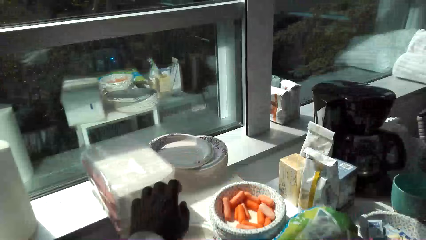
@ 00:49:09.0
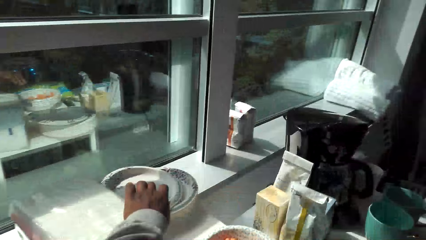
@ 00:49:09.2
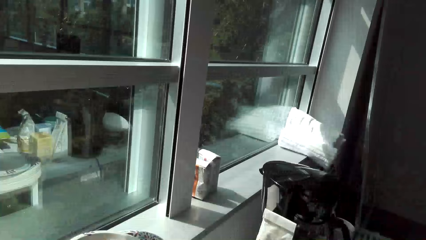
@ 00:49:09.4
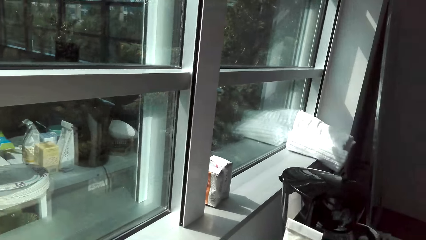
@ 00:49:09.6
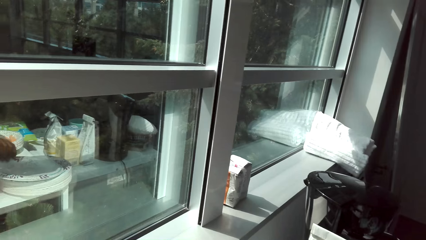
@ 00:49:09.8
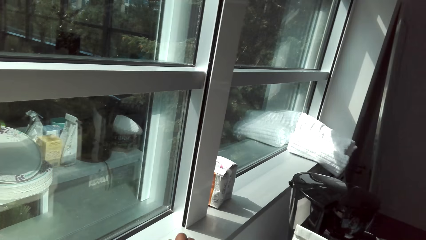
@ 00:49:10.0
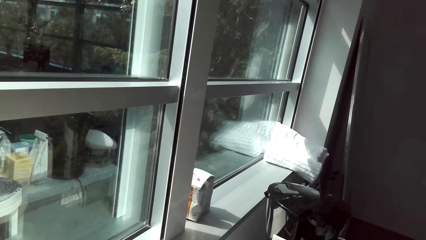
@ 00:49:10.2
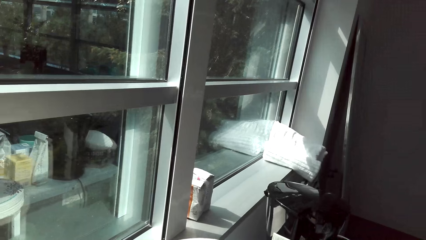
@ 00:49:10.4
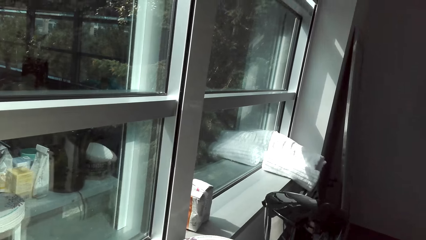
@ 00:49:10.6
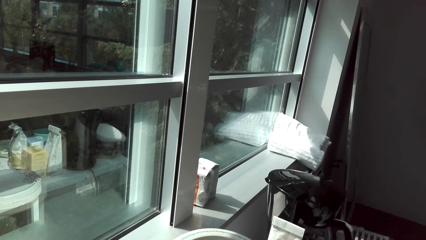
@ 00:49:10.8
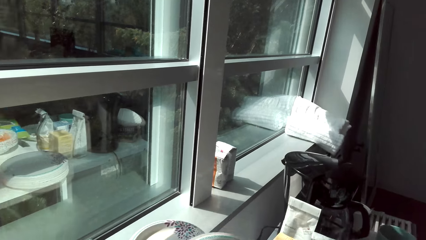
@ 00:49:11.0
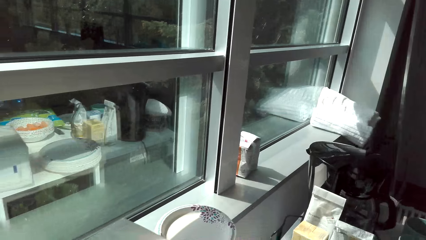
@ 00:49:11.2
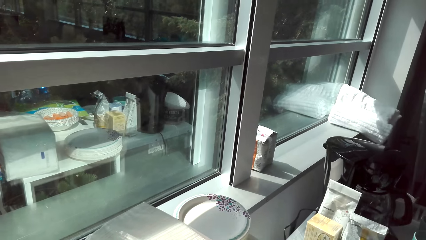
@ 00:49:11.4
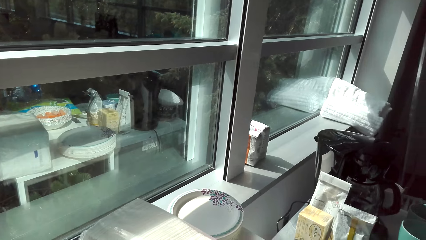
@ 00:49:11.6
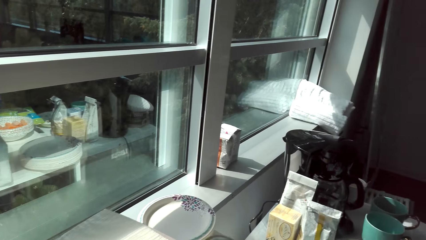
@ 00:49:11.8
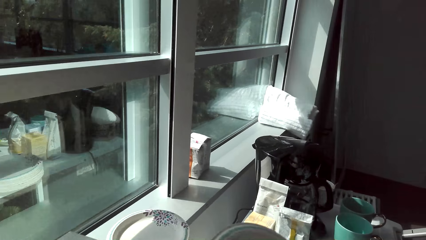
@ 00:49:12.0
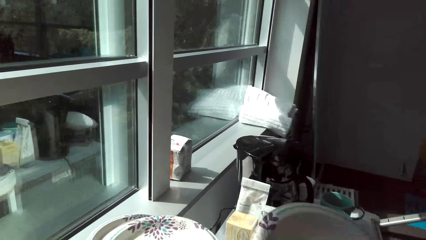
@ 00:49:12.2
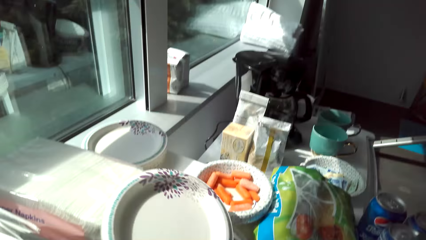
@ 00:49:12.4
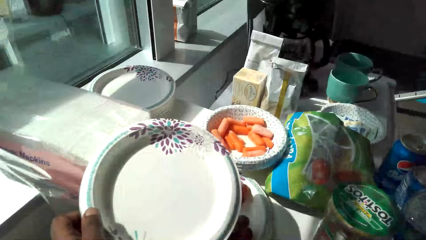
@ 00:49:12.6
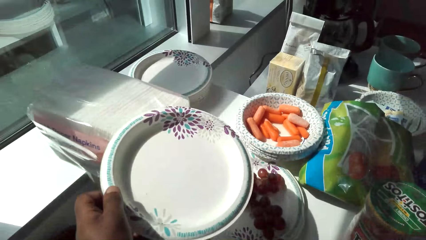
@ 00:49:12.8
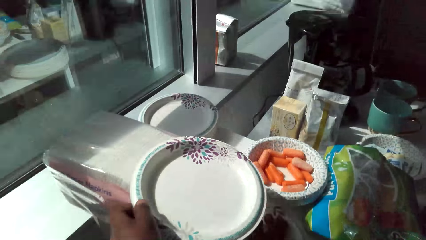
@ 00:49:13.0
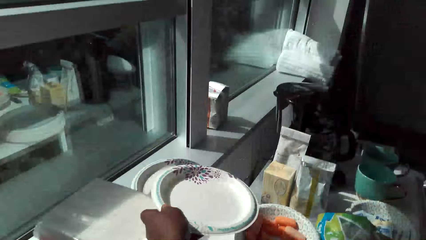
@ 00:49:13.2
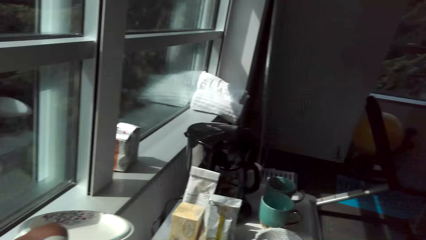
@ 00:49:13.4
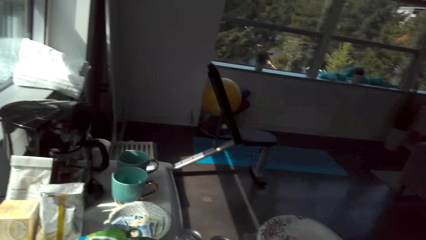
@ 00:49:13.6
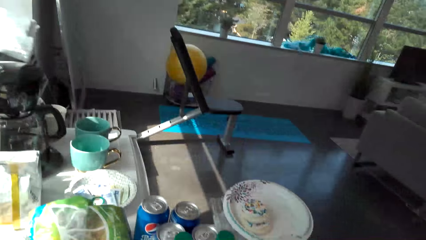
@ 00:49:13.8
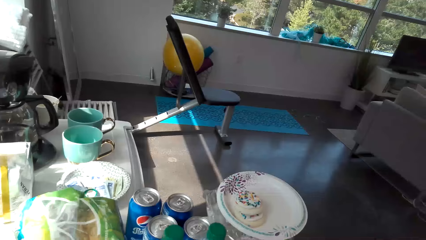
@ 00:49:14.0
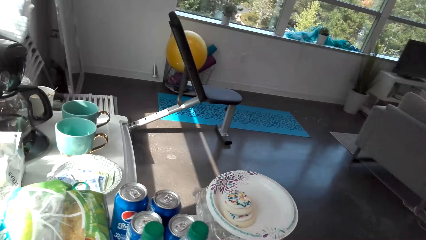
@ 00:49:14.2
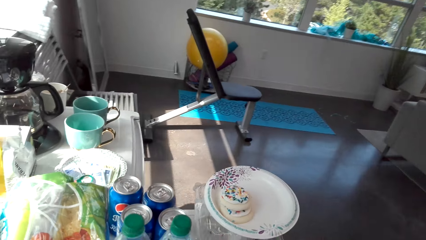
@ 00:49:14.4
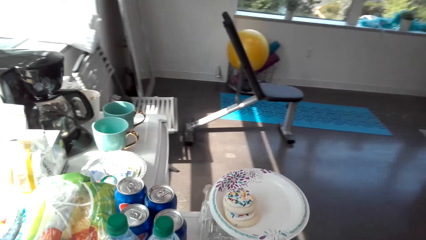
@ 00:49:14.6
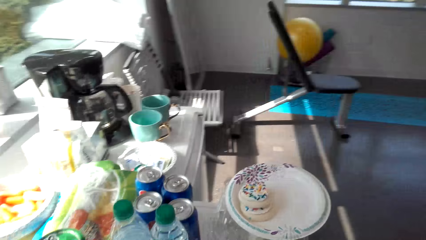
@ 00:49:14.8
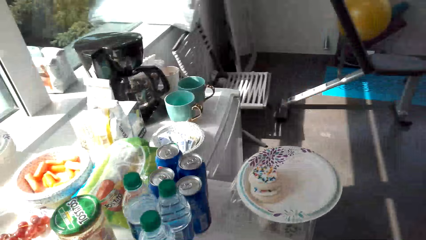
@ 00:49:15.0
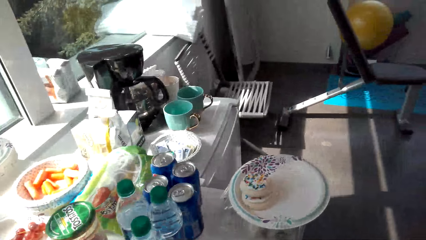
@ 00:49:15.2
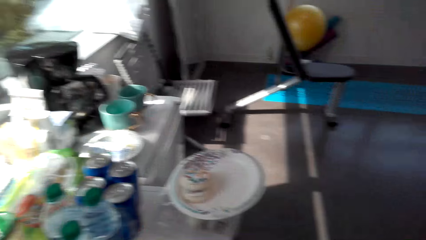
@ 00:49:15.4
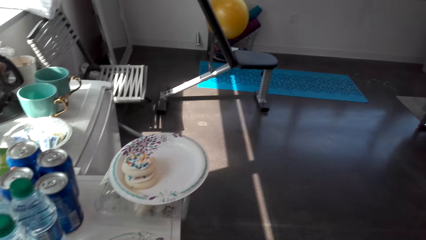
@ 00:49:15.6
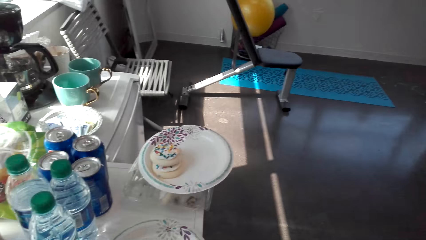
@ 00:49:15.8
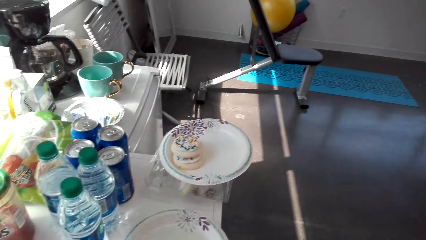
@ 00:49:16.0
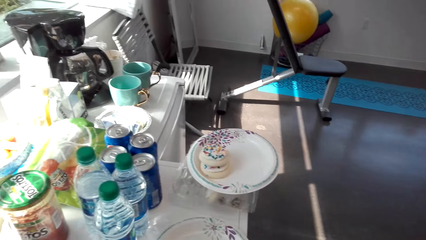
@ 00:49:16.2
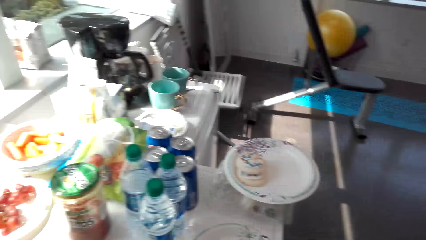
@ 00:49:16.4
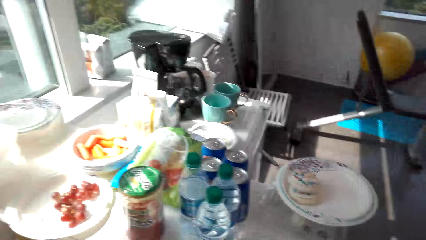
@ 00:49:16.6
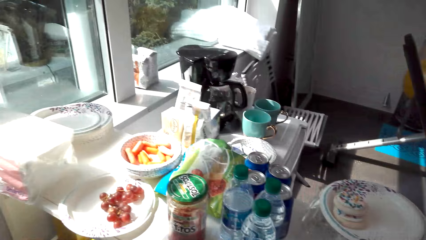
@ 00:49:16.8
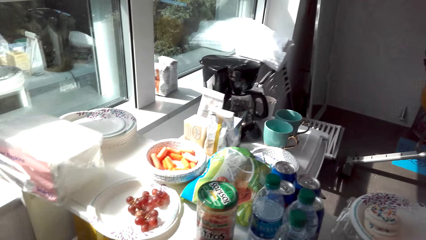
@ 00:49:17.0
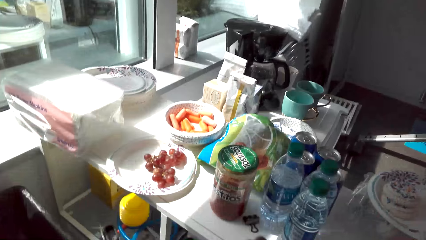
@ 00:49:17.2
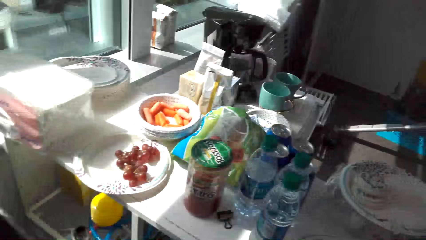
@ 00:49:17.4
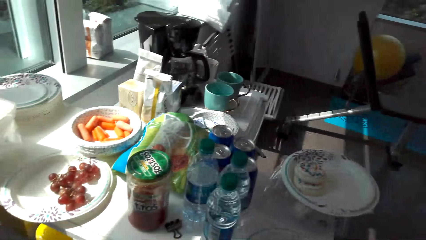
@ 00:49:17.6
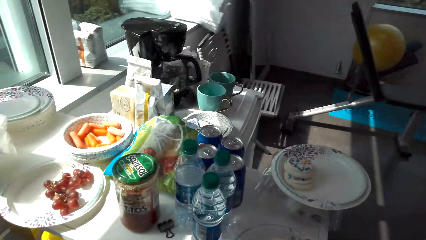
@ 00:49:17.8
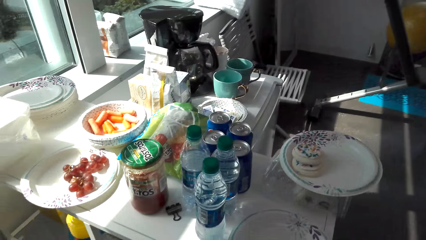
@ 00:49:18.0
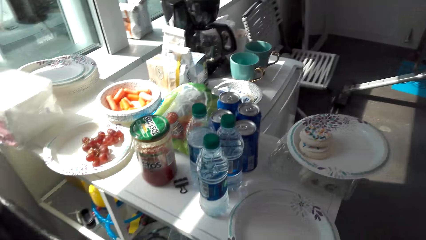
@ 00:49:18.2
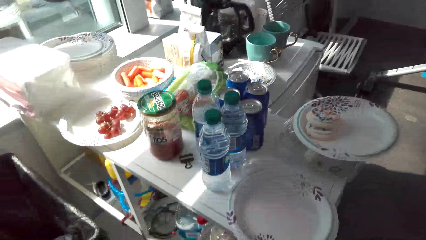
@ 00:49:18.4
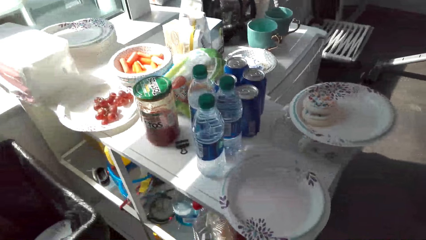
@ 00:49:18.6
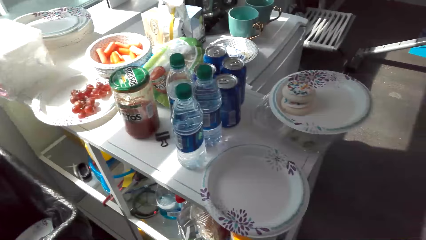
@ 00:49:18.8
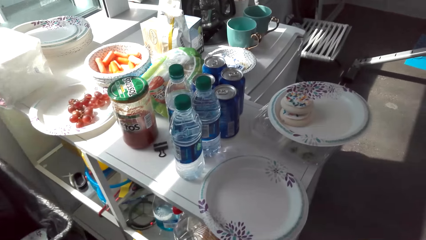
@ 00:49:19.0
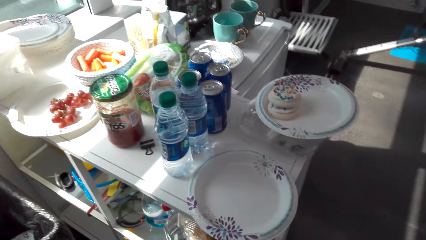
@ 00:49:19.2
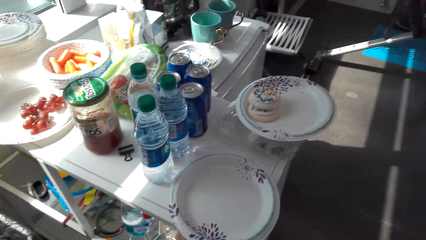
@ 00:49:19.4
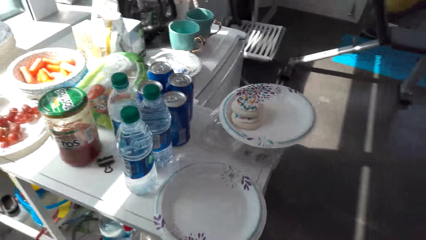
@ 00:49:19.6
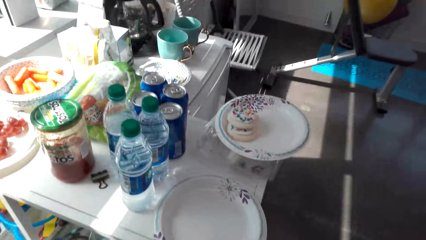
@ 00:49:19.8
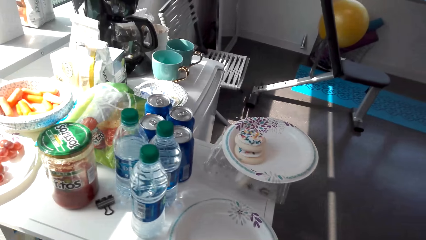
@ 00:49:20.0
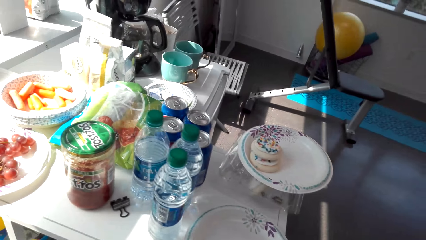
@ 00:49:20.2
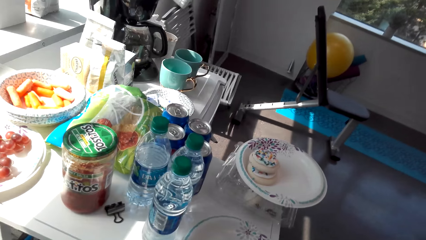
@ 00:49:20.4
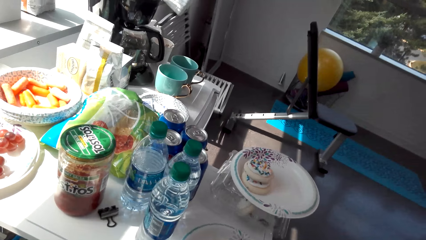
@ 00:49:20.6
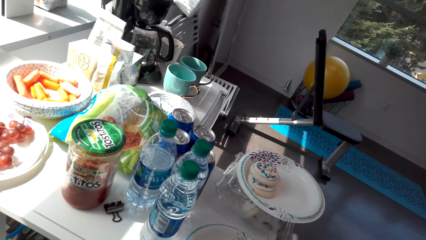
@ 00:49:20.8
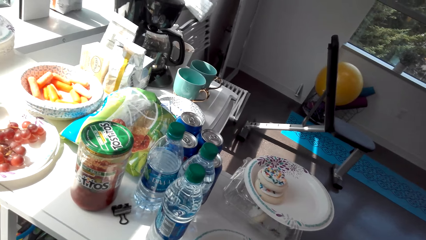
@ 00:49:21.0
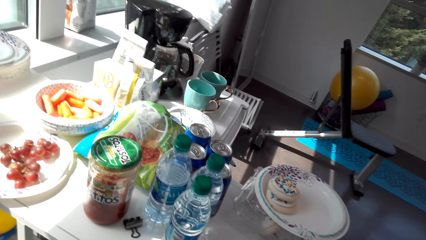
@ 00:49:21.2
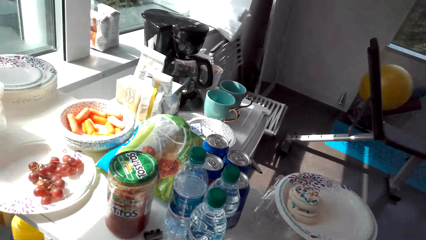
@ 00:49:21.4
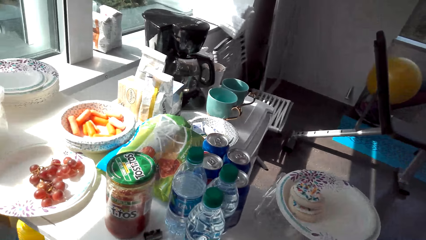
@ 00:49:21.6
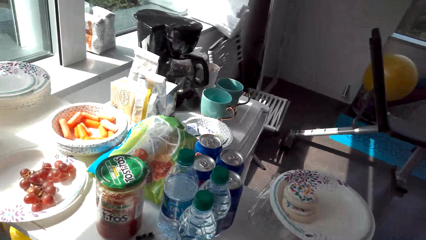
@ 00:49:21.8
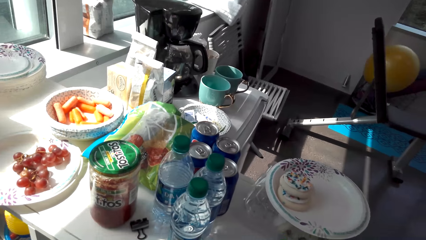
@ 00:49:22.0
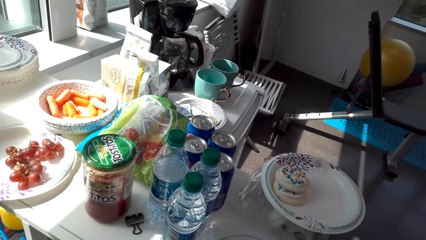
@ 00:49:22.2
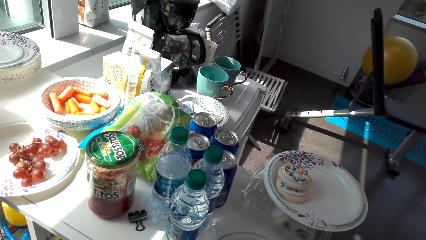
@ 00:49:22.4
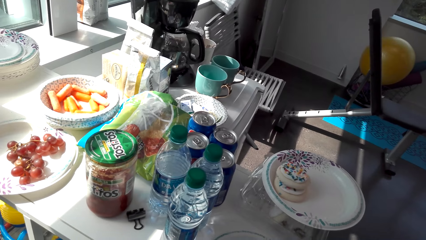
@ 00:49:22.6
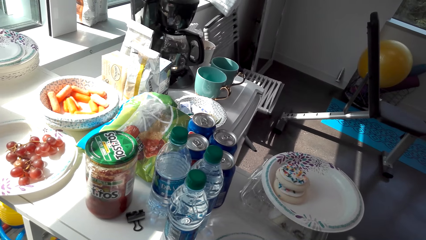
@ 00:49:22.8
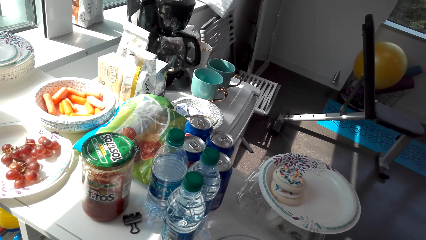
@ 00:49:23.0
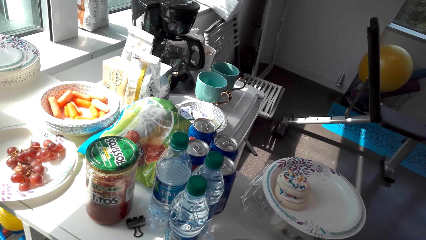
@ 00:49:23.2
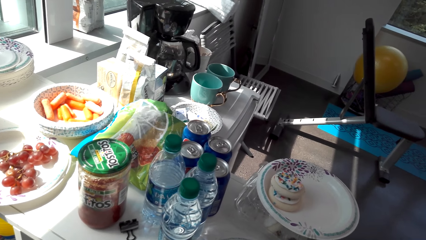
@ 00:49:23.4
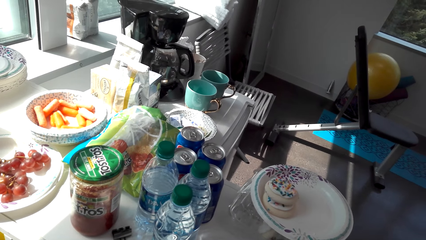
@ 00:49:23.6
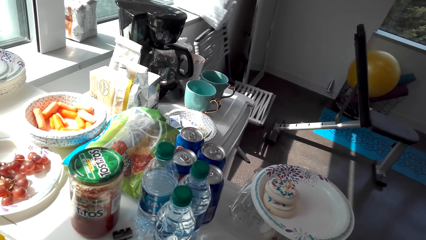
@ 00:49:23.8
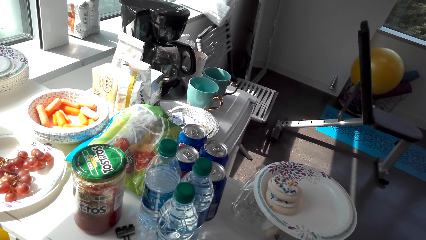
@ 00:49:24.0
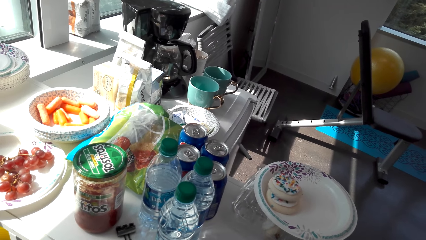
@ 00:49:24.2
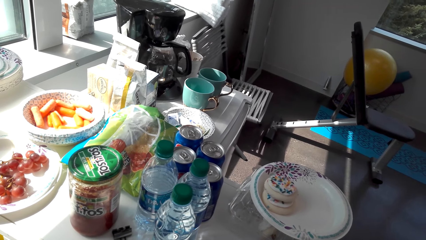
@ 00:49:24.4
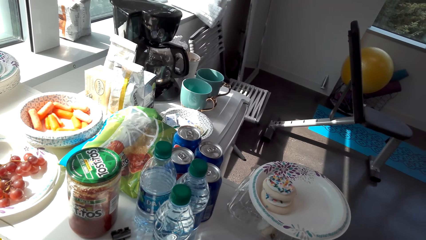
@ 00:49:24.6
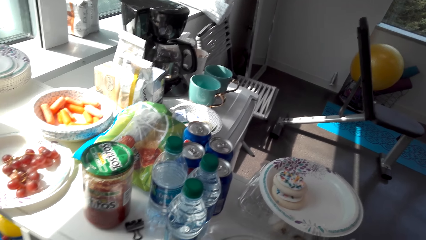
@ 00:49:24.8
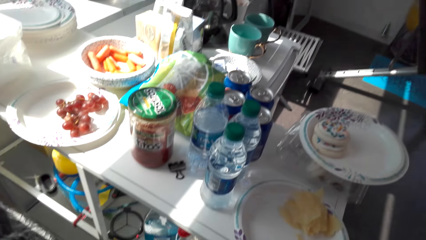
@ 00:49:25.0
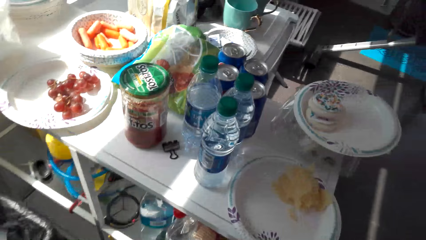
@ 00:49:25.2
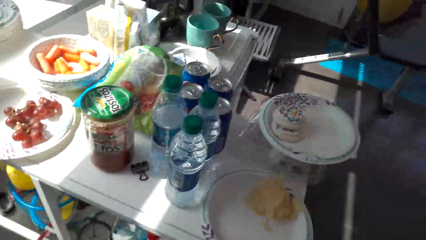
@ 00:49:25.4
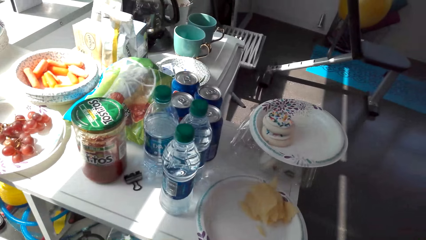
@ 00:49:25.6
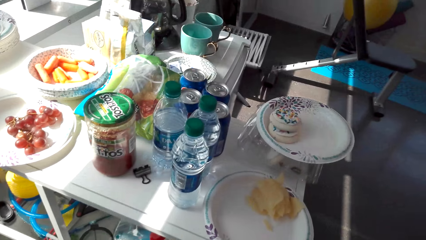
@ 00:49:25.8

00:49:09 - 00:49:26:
The camera wearer picks up a plate. They look around a room. They put the plate on the counter. They unwrap a piece of paper. They look around the room. They open a pack of crisps. They unwrap the piece of paper. They look around the room.
